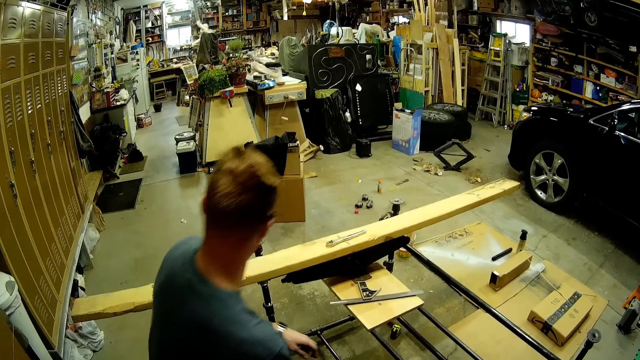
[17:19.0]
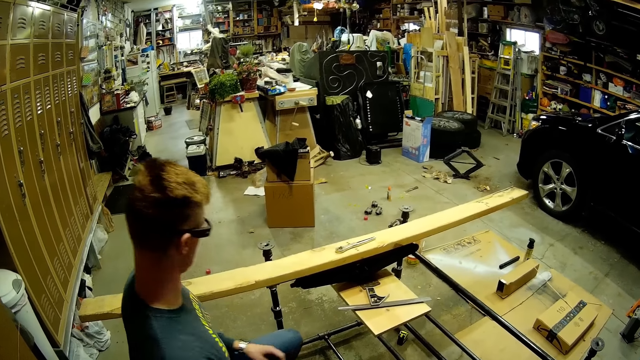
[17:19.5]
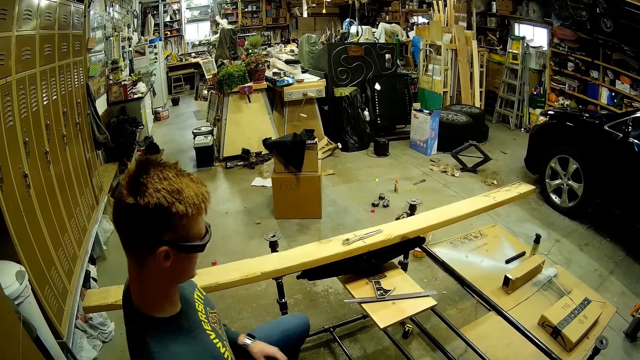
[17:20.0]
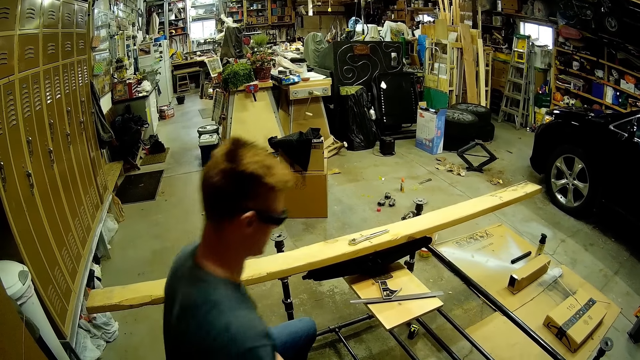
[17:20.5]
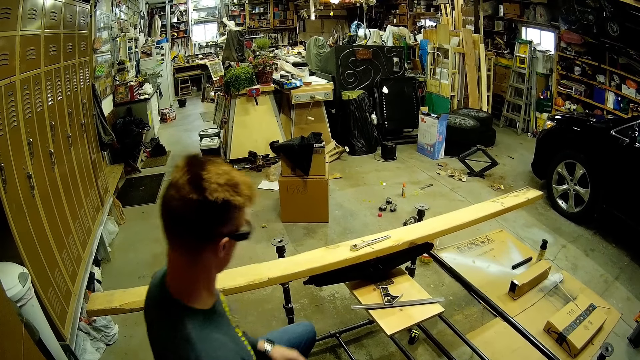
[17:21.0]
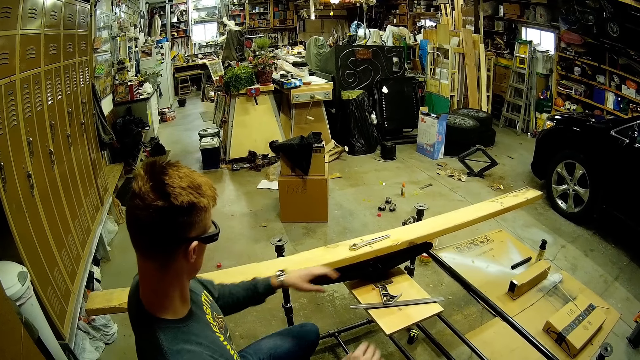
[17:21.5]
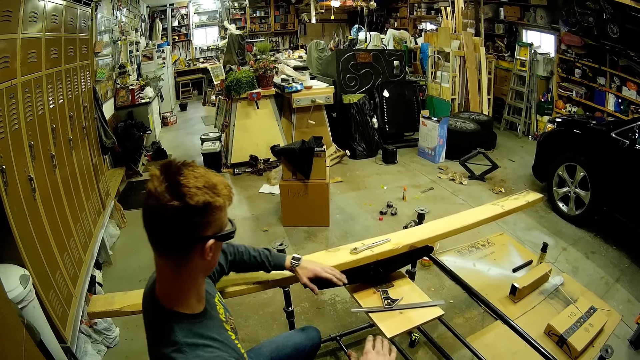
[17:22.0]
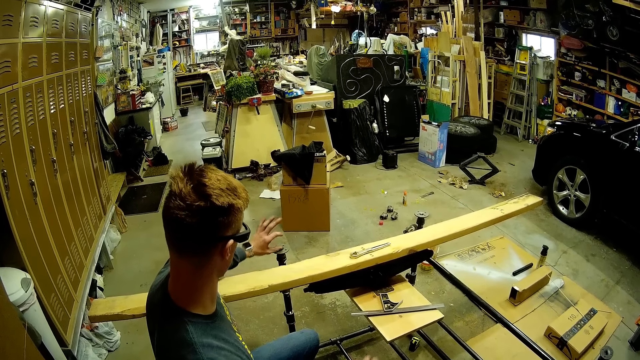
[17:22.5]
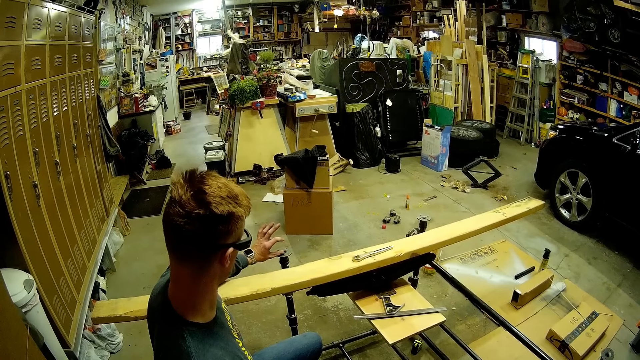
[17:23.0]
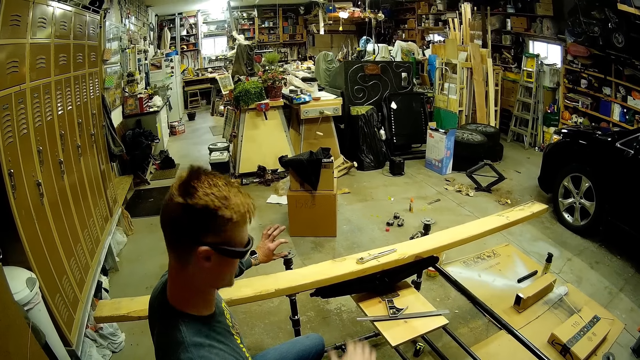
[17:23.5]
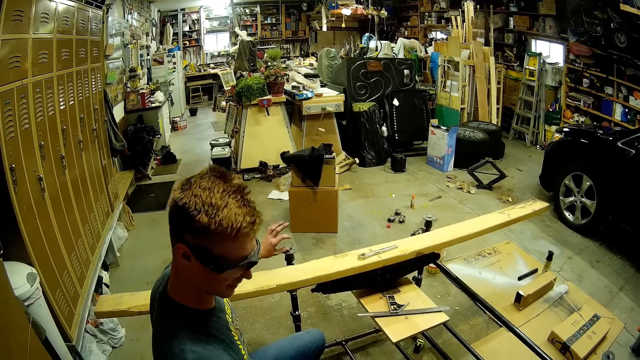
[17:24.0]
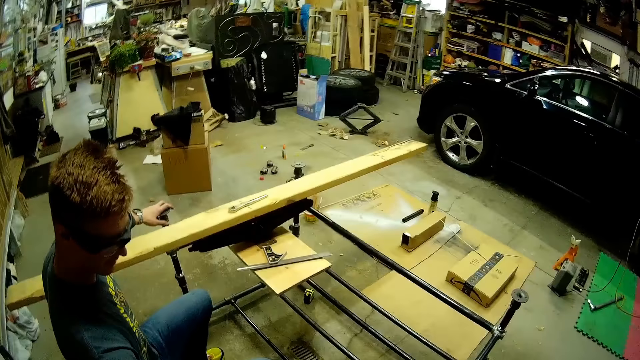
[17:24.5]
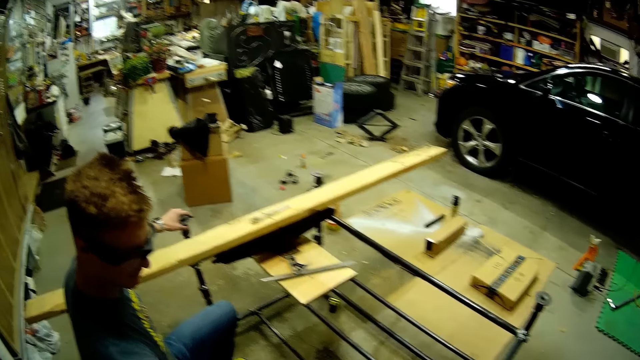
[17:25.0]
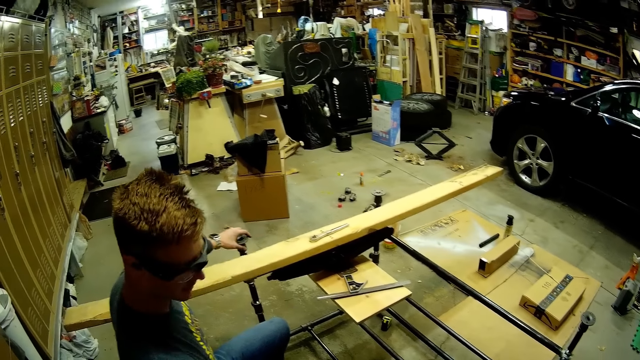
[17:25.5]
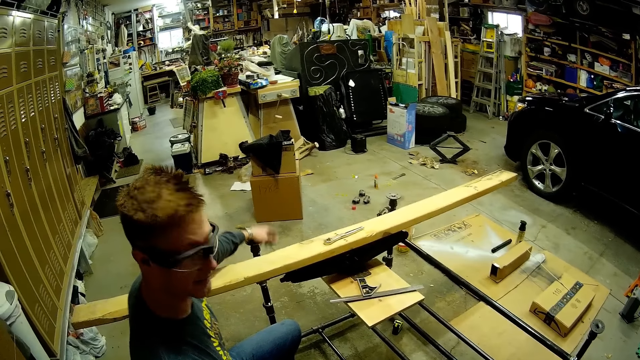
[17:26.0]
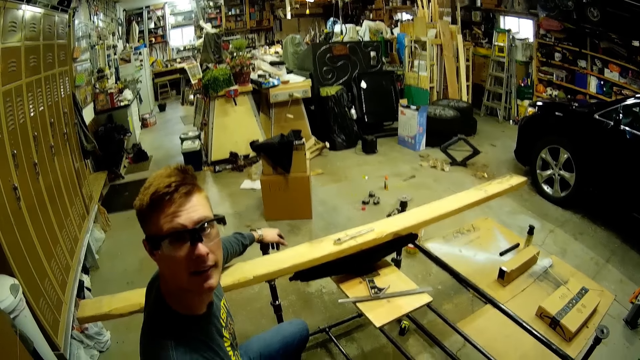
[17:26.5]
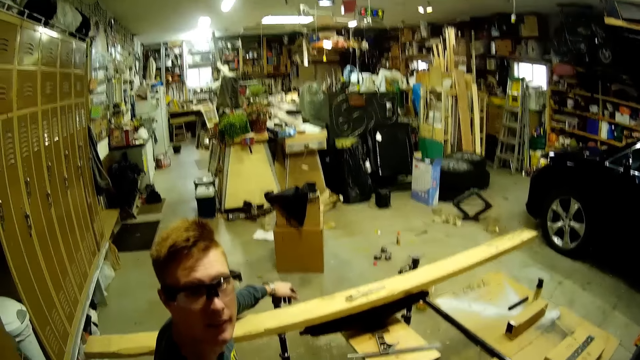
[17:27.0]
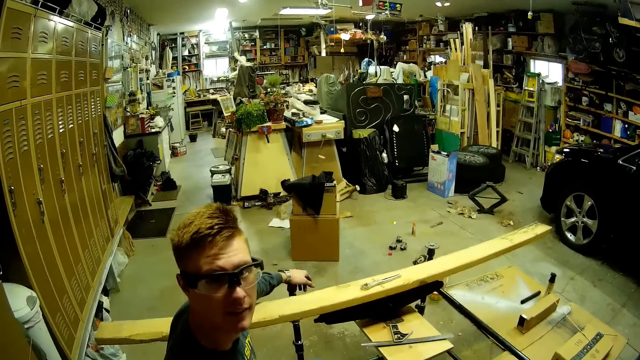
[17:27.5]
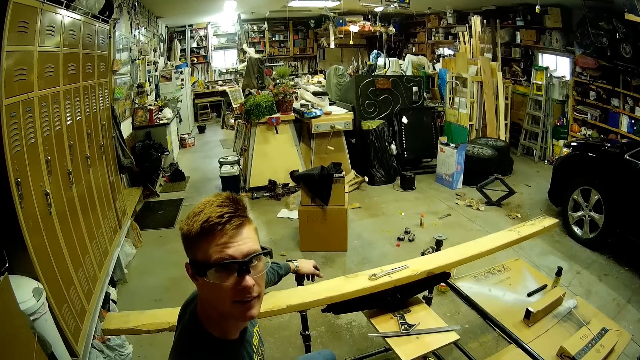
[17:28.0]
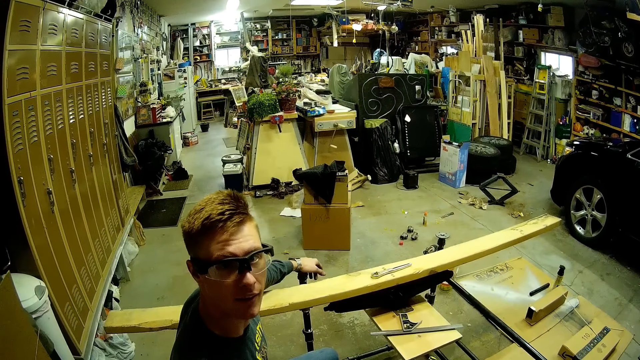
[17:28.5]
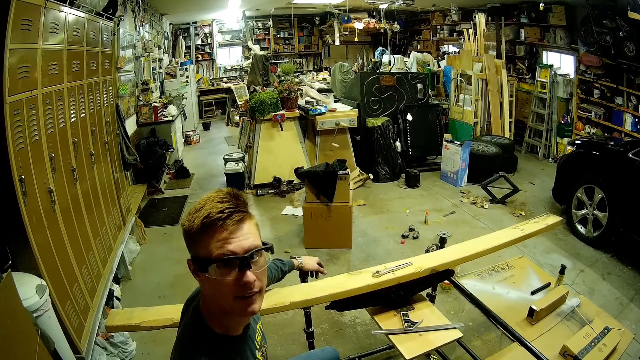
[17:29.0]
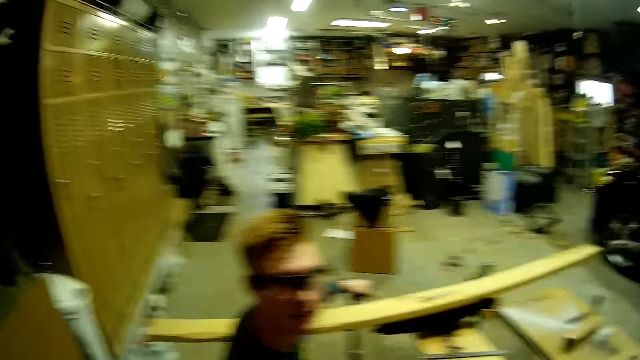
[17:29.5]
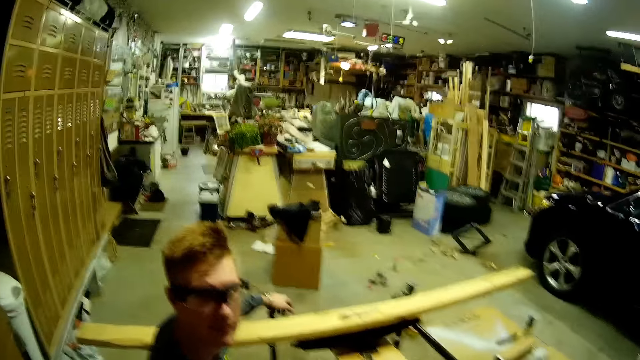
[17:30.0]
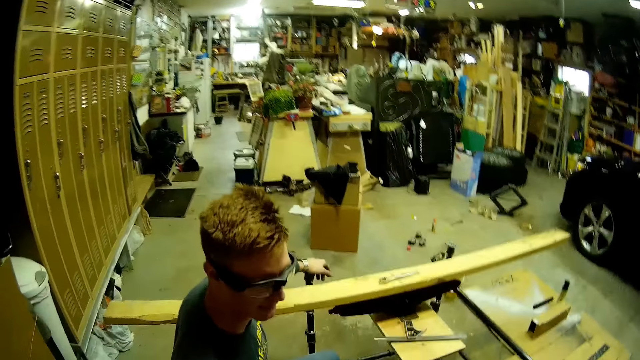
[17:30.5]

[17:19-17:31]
A man sits on a bucket. He raises his hands. He places his left hand on the column of the metal scaffold. He holds a piece of metal with his hand.

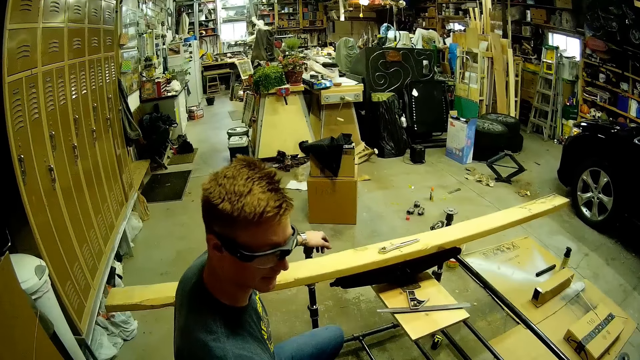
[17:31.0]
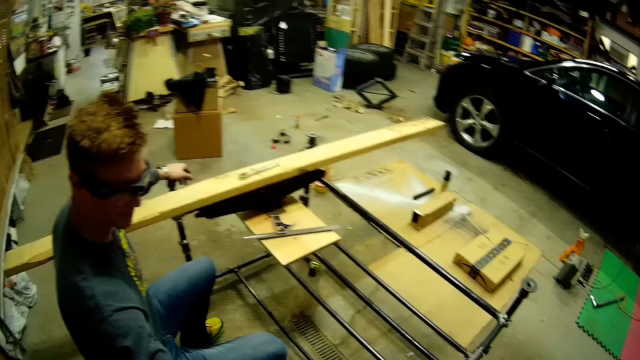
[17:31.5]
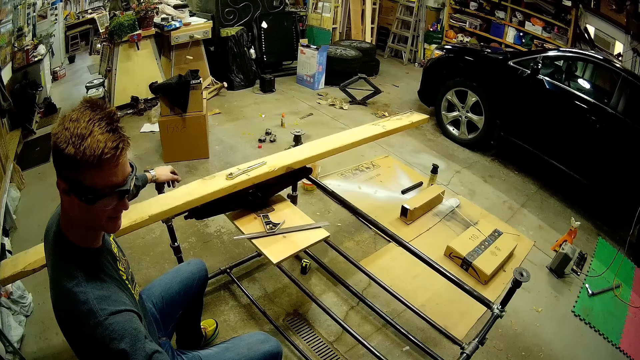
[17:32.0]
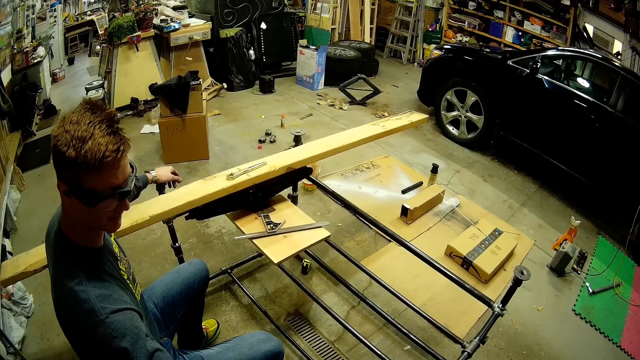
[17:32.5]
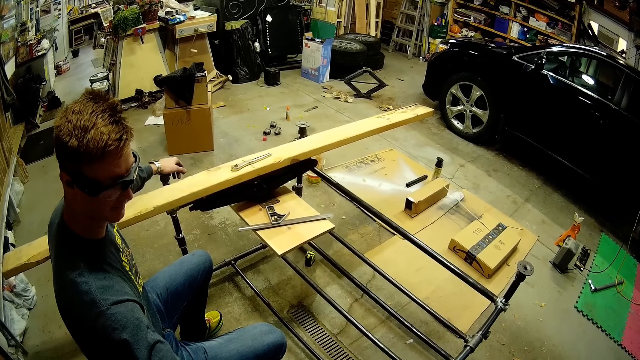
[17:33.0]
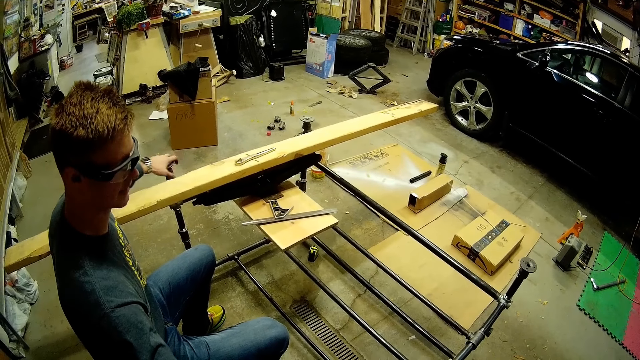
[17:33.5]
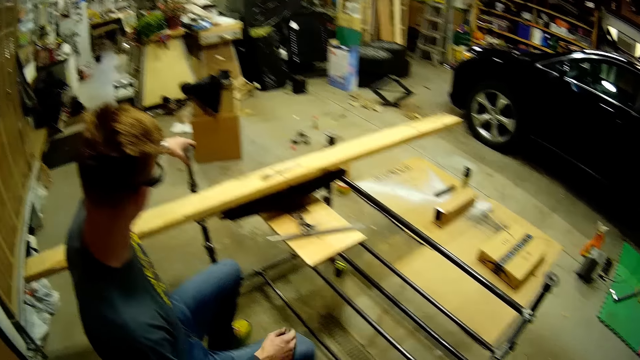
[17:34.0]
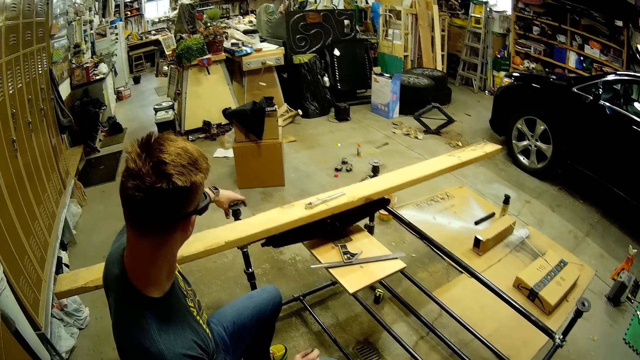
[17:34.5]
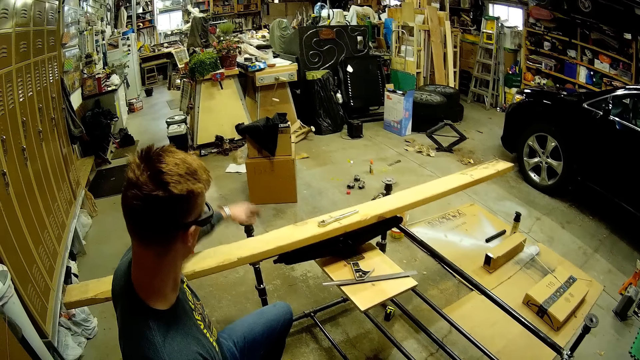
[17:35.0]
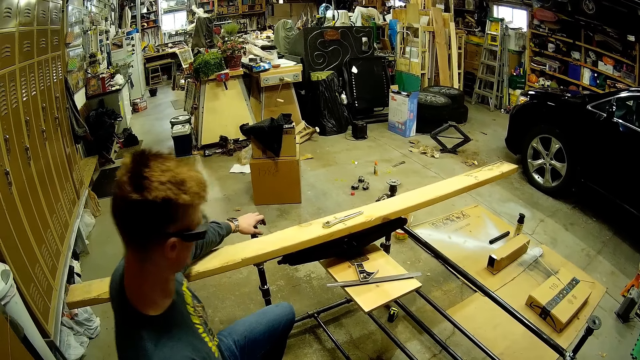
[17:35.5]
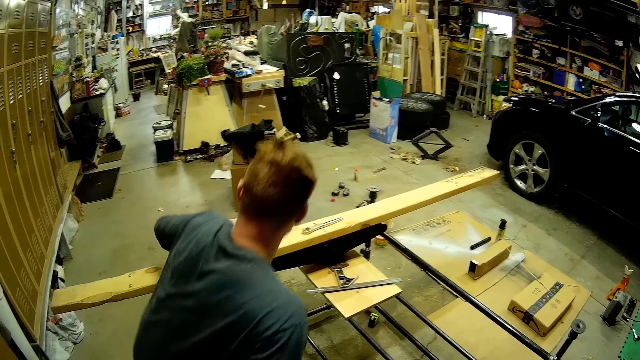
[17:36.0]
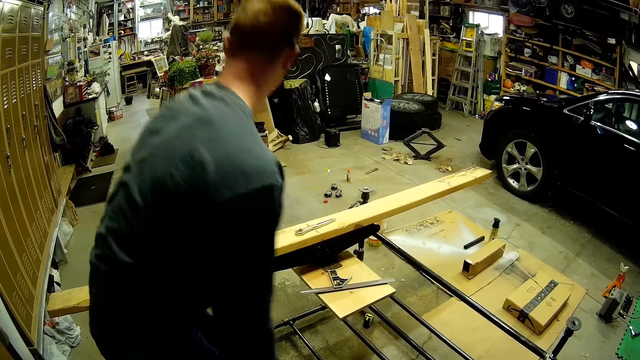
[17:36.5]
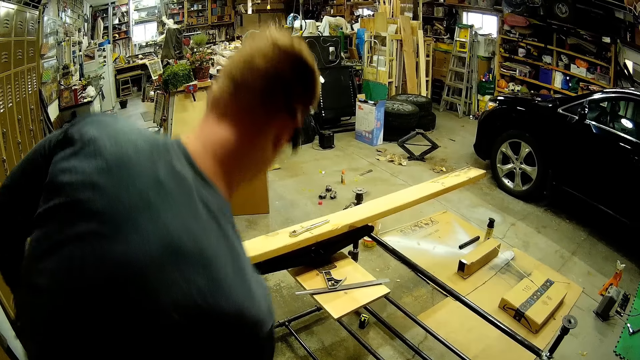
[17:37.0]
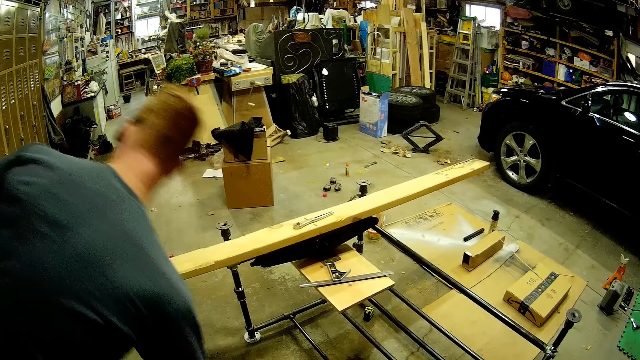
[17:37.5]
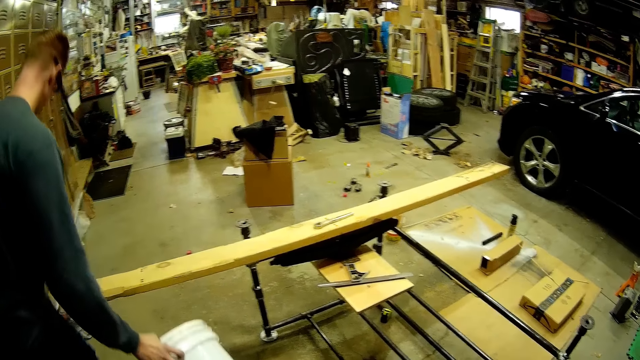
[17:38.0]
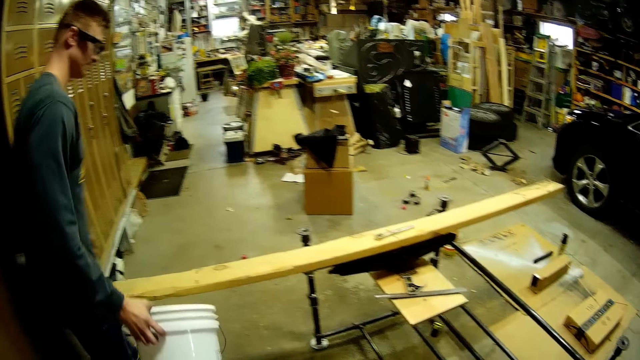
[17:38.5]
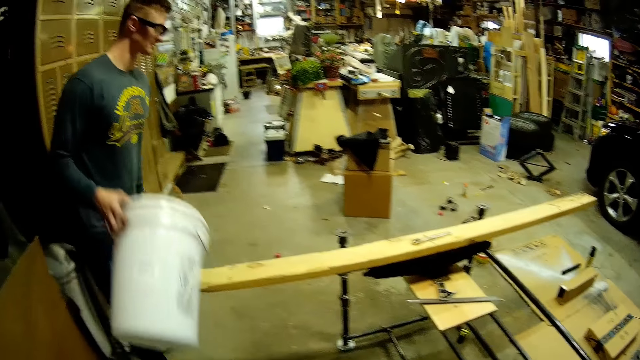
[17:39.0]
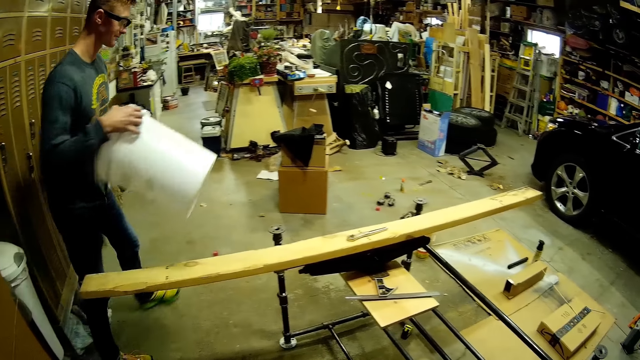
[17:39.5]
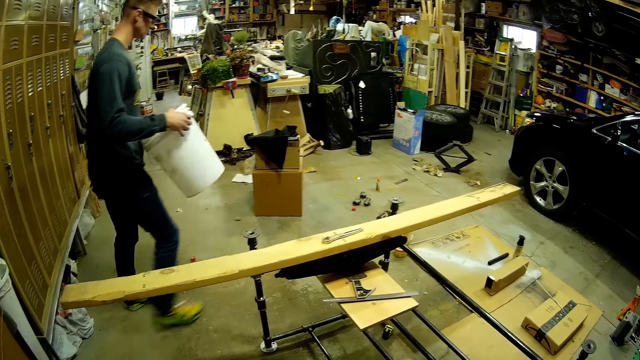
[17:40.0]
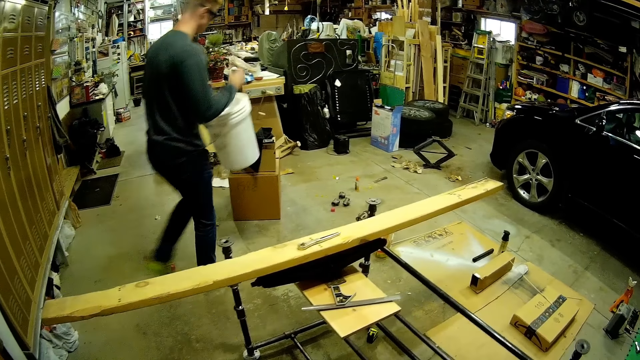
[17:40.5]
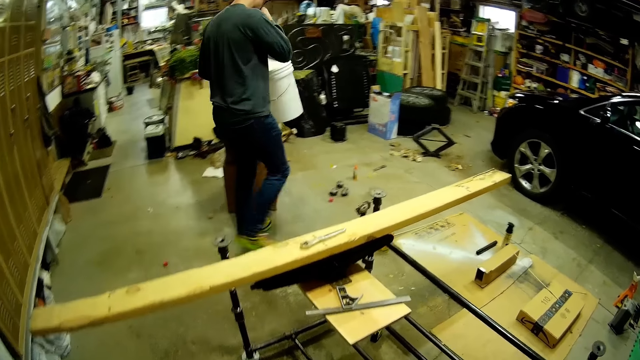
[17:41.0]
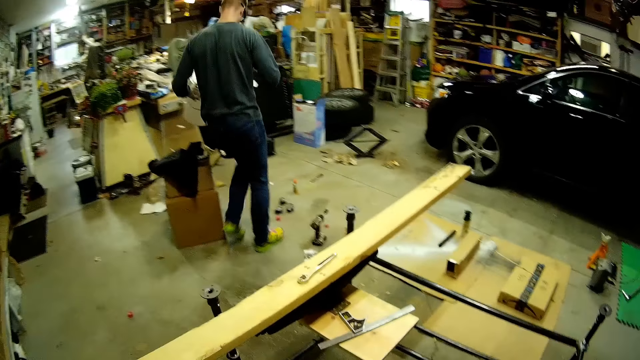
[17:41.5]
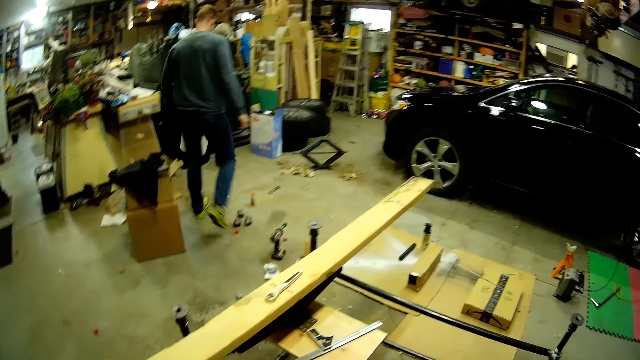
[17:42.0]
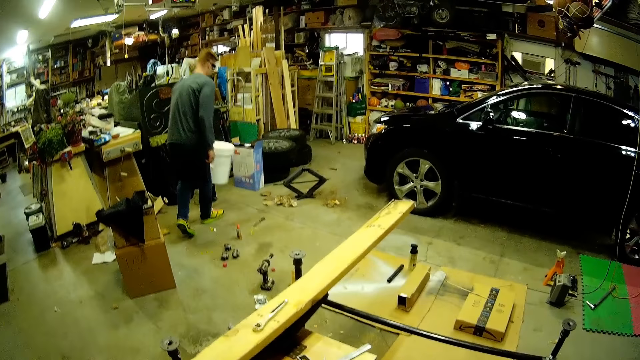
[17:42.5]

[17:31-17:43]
A man stands from a bucket. He walks around the workshop. He lifts the plastic bucket on the ground with his right hand and passes the plastic bucket to his left hand.
